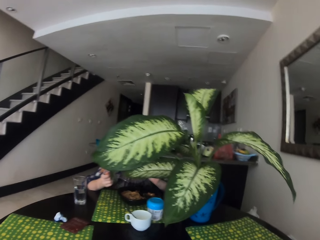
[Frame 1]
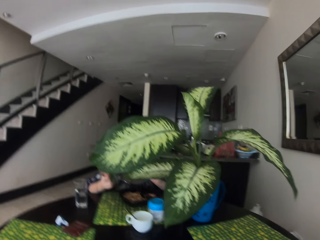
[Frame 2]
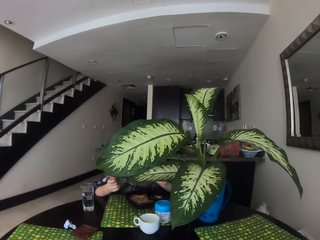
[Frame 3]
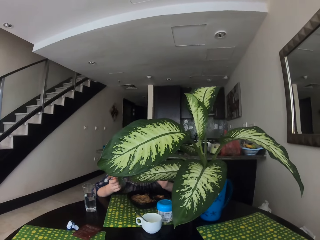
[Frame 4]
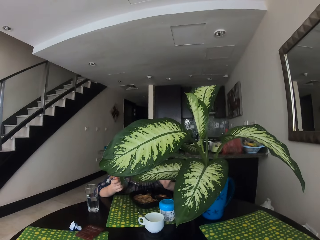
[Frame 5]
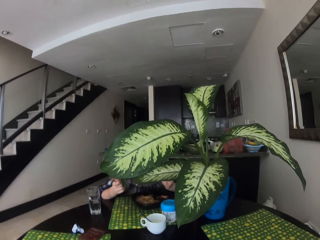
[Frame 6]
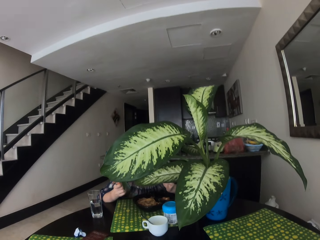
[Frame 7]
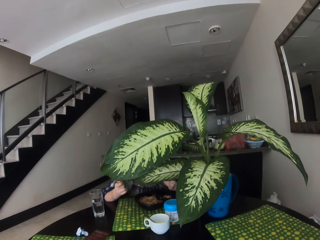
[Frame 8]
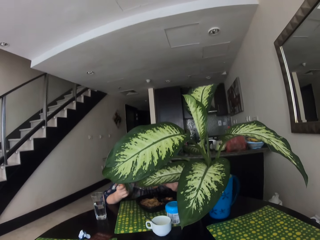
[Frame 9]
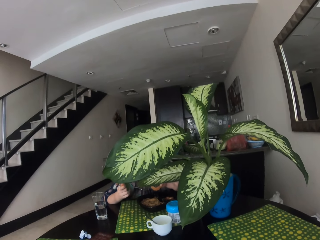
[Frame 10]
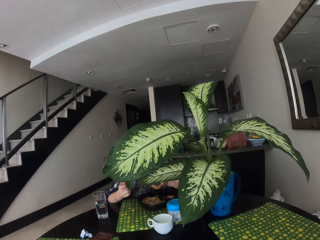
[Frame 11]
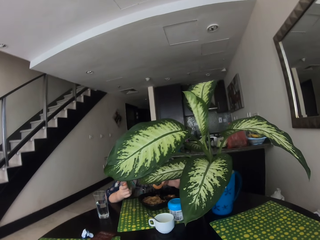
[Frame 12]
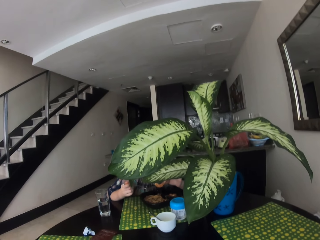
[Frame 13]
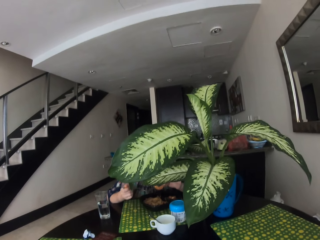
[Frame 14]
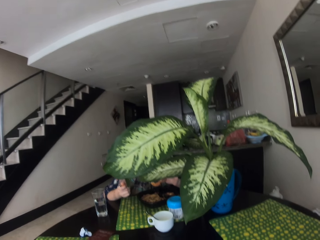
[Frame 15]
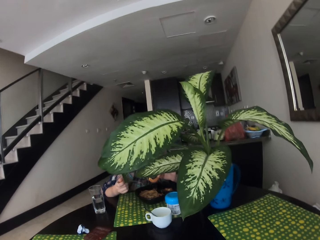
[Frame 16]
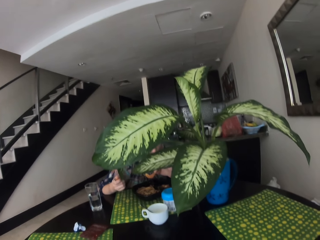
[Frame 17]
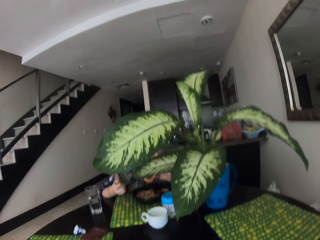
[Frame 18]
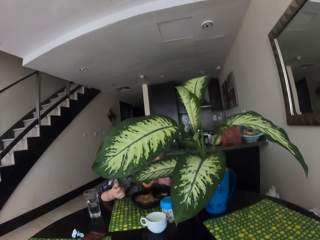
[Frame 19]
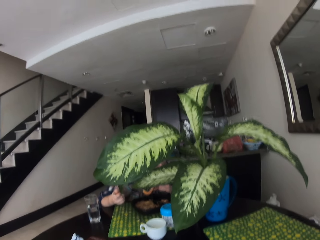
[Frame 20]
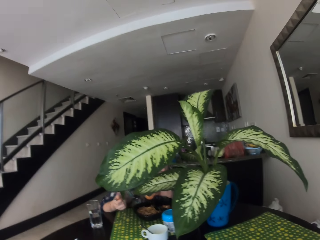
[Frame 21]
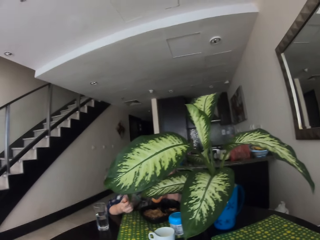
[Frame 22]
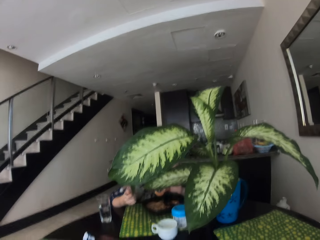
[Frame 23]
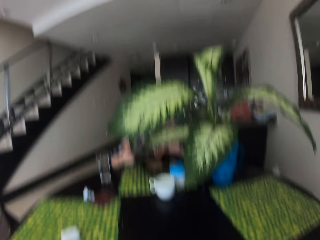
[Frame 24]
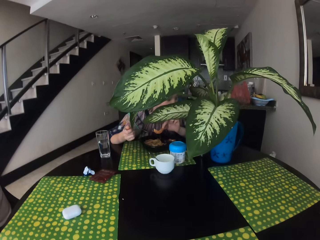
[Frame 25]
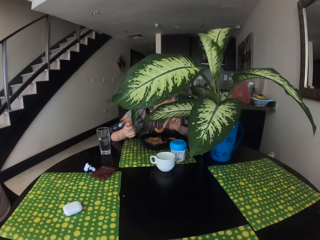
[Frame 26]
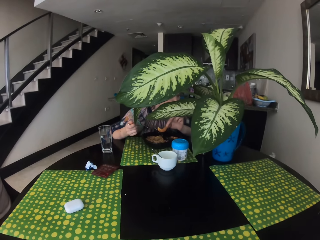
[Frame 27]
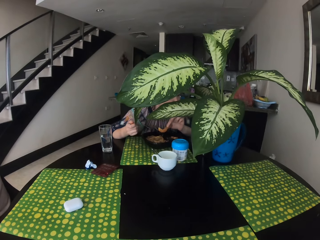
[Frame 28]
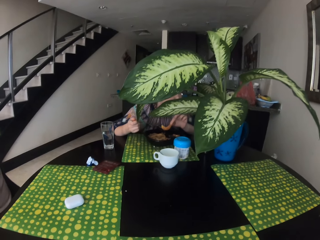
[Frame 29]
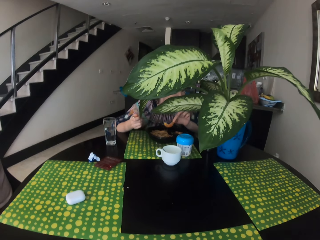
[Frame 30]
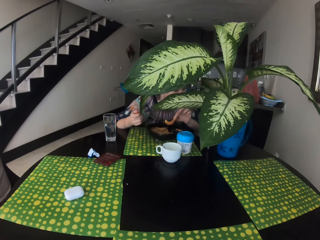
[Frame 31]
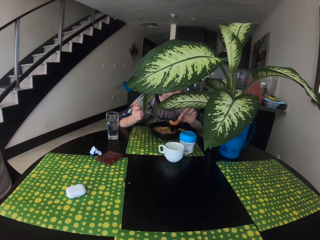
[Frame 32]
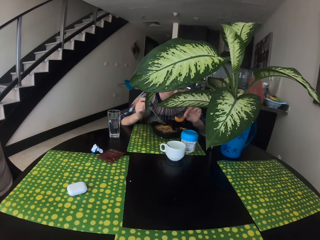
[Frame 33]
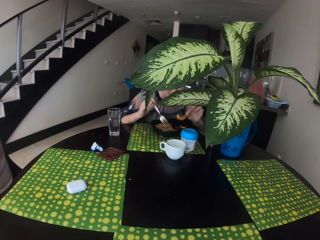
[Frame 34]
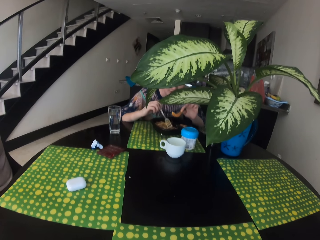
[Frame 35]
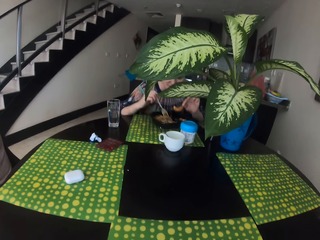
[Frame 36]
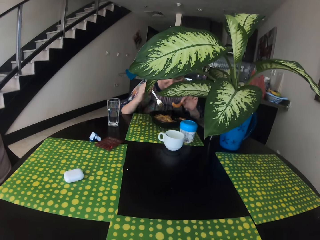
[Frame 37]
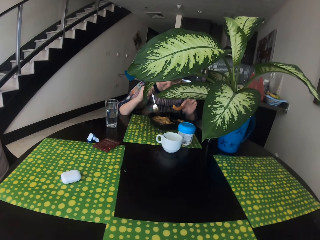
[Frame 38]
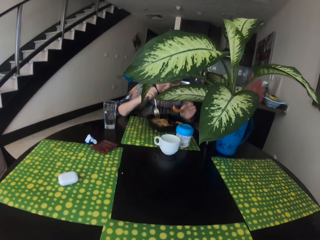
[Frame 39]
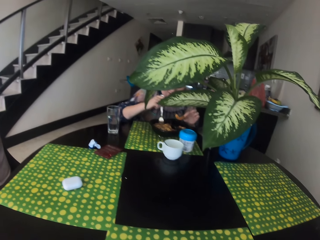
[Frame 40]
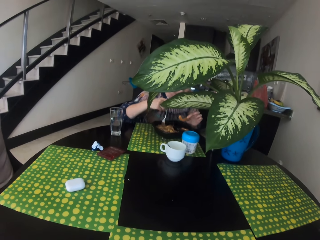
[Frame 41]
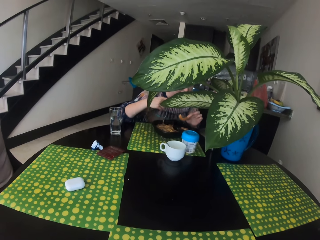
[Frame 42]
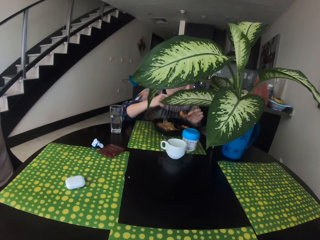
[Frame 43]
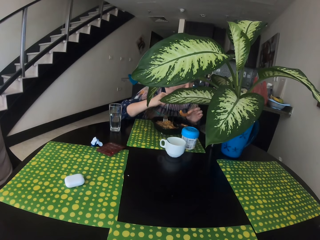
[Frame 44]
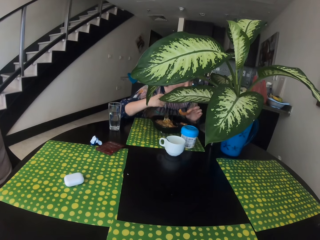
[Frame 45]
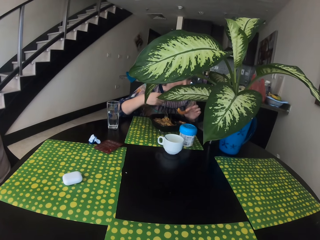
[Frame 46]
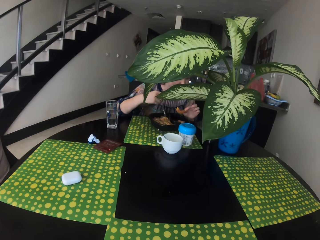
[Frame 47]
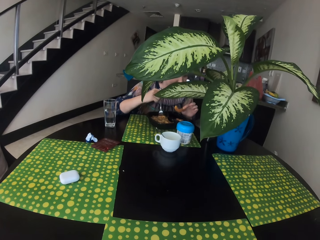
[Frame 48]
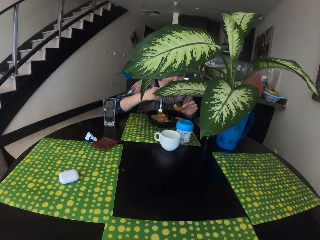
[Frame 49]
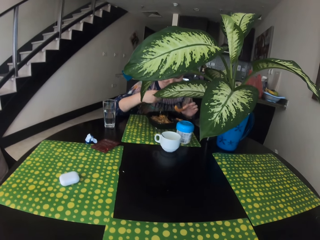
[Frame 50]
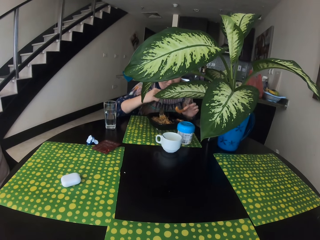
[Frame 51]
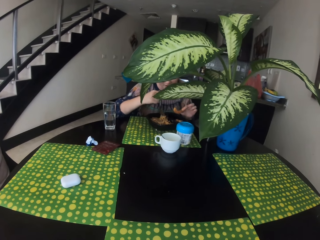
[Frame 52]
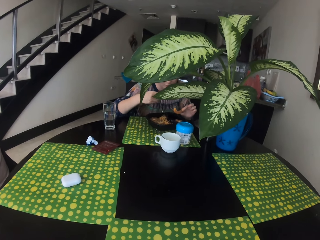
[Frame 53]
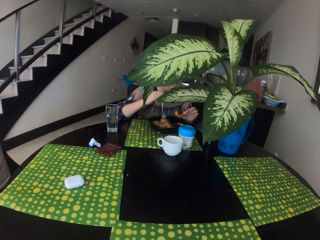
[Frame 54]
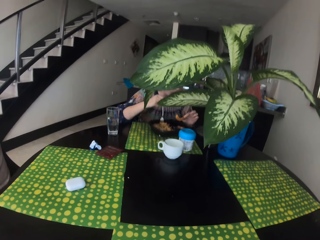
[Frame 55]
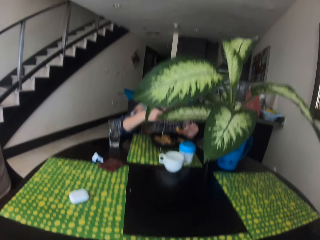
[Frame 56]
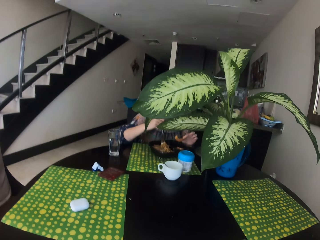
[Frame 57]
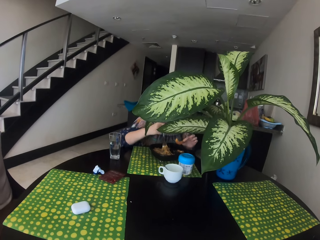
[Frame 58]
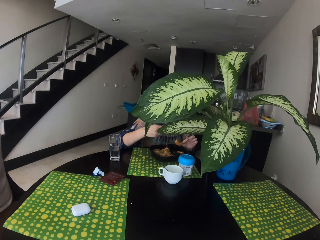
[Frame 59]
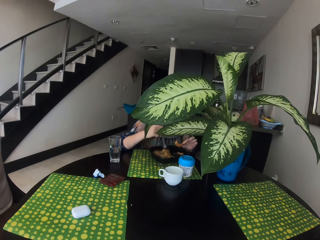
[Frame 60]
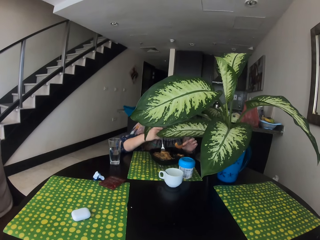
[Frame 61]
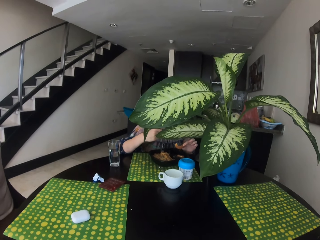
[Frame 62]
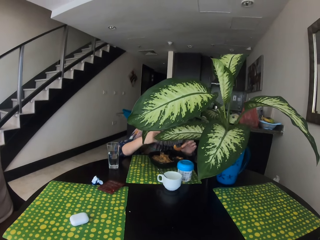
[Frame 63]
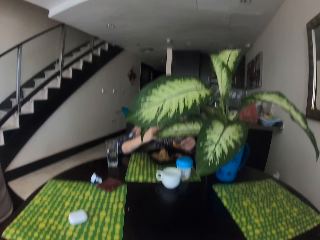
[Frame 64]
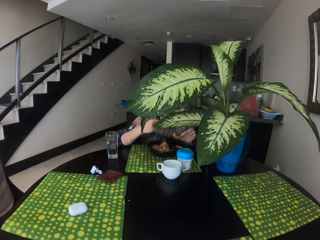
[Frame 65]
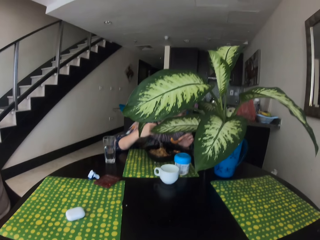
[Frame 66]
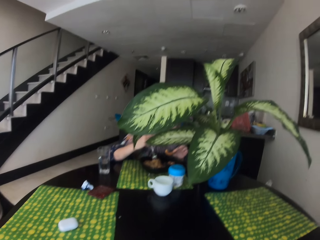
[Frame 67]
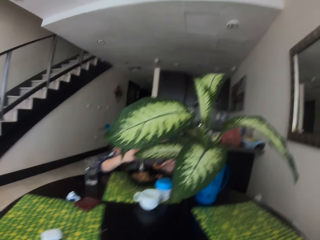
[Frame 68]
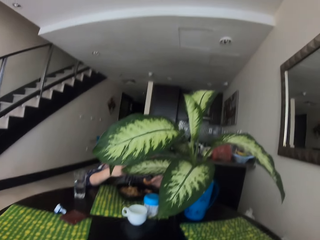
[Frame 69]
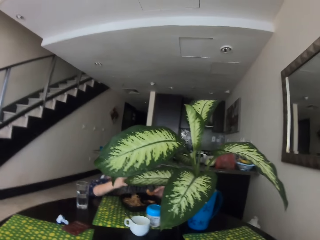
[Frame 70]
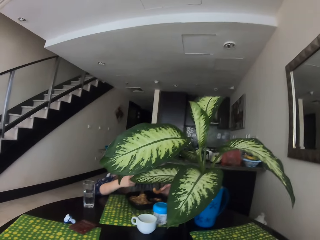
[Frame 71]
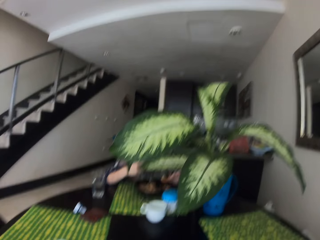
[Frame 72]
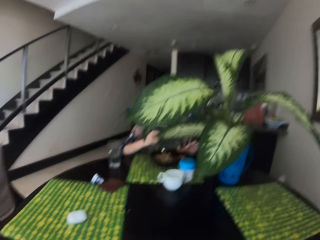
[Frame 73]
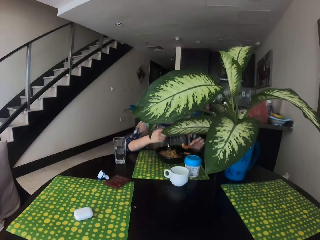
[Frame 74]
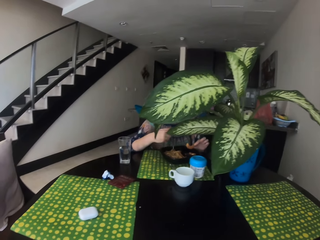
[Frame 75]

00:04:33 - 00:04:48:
The camera wearer converses with her friend. A woman scoops food from a plate.

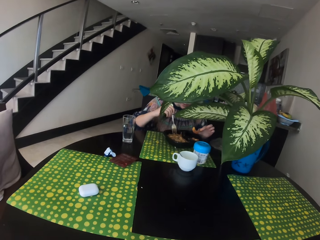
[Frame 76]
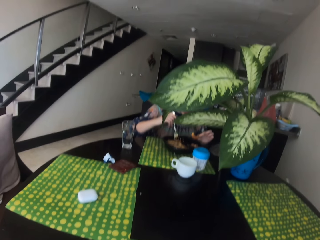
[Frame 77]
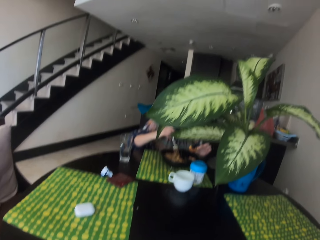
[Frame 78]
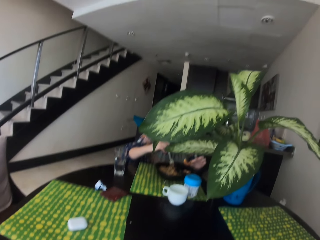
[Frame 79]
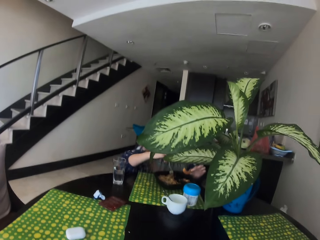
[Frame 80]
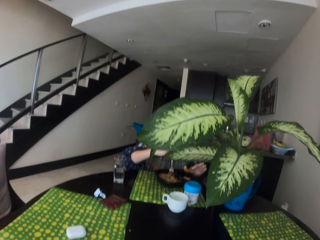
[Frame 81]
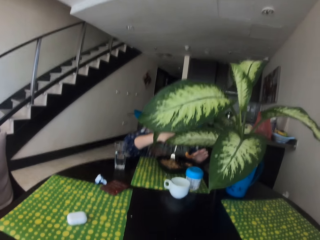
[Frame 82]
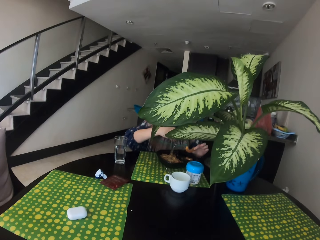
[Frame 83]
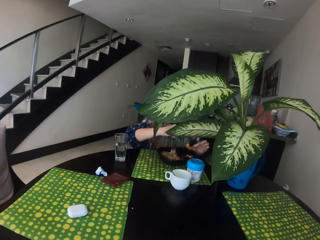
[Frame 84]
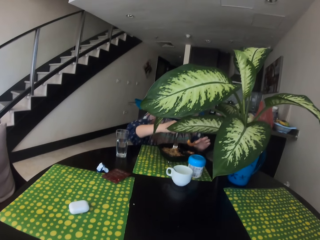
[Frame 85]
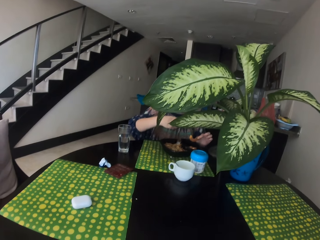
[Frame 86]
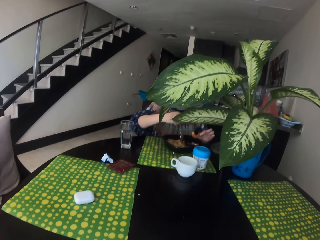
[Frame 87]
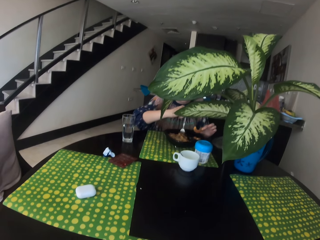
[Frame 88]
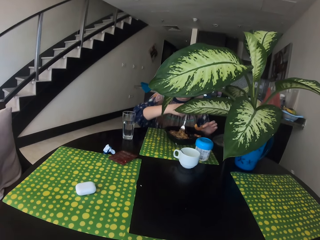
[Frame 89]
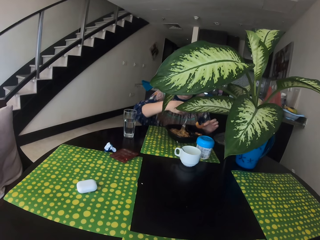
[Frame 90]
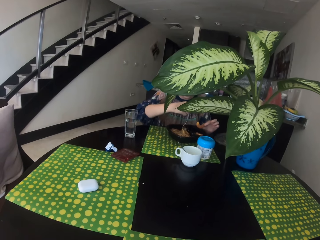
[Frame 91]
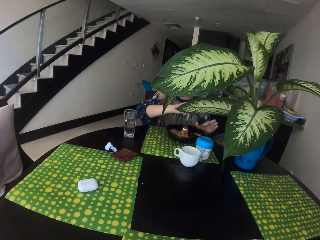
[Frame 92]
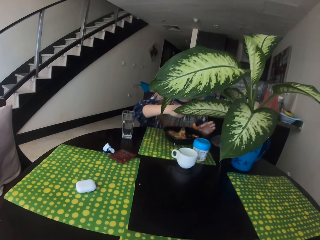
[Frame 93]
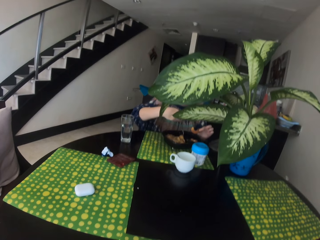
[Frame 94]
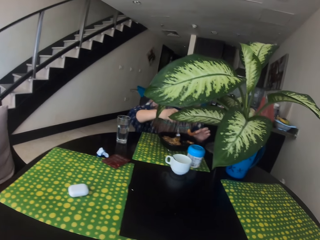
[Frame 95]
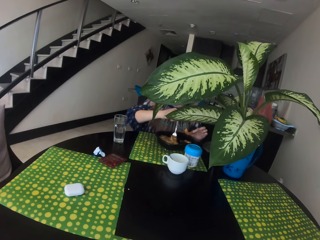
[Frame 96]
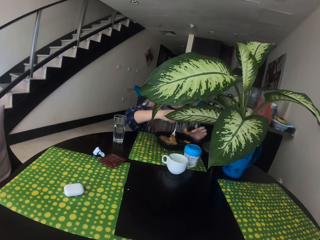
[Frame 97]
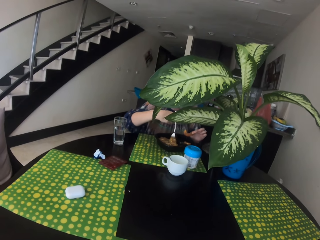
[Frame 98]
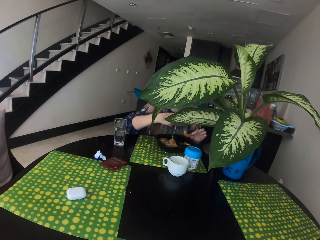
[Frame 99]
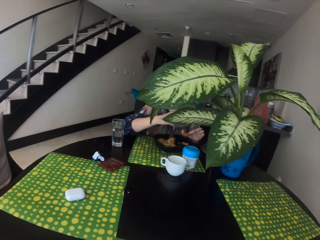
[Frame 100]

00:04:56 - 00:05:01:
The camera wearer stares at a woman.

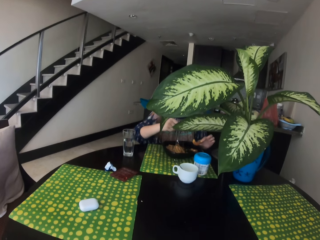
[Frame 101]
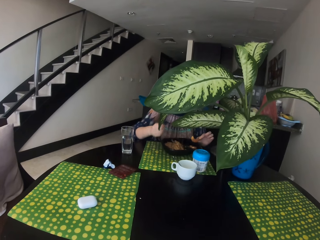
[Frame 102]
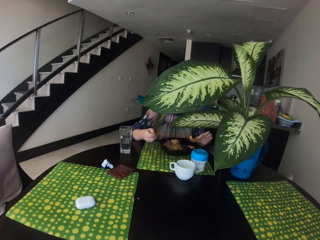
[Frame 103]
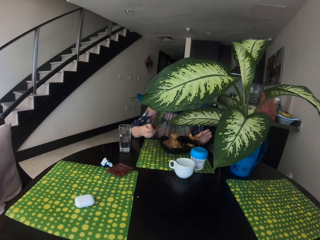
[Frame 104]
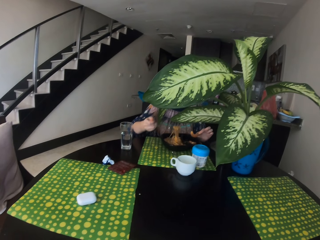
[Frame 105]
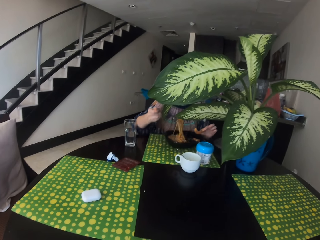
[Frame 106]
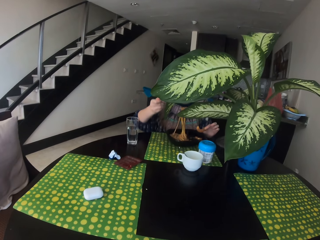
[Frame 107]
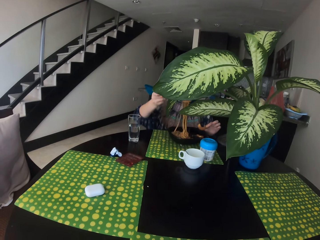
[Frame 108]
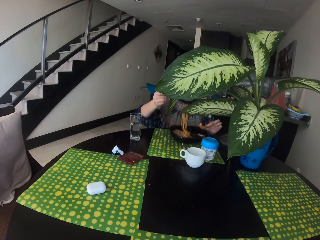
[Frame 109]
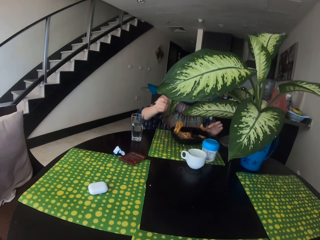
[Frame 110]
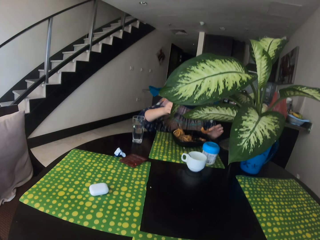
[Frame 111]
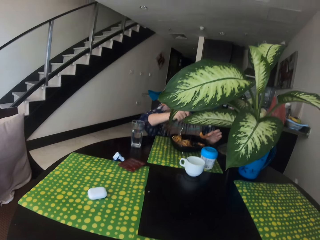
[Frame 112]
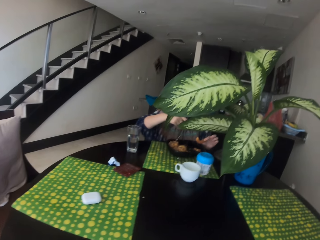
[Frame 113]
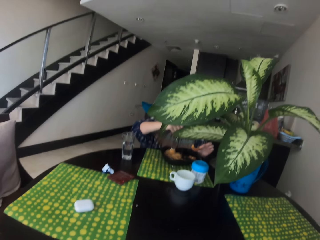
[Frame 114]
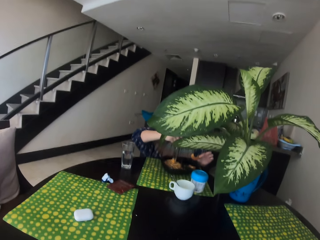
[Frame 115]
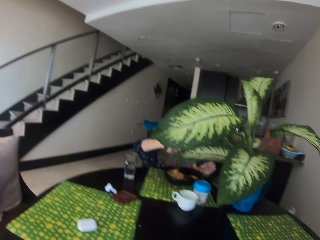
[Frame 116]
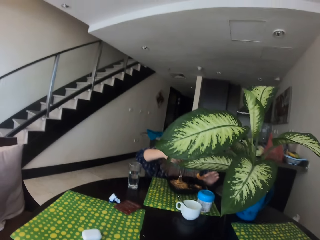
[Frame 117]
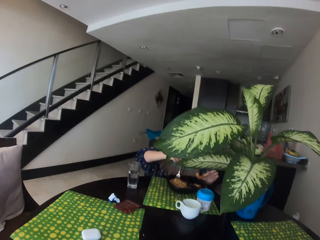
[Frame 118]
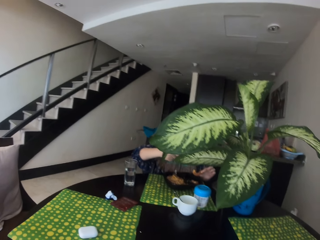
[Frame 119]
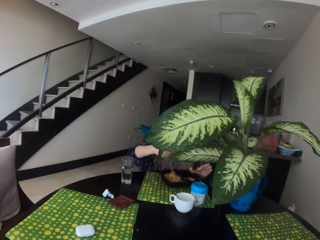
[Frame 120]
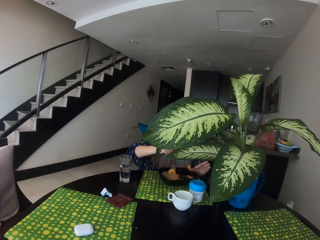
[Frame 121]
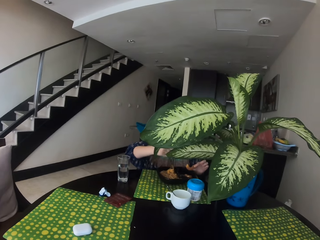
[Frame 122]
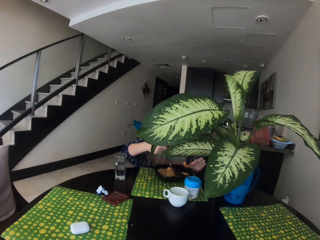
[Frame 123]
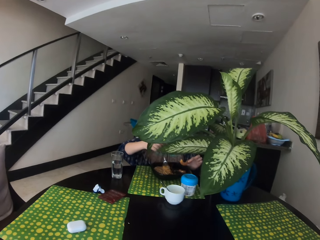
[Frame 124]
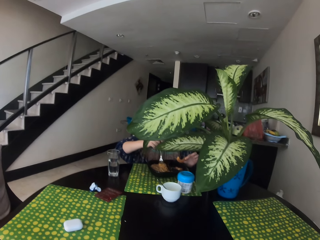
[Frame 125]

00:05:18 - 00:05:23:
The camera wearer chews food in her mouth.
